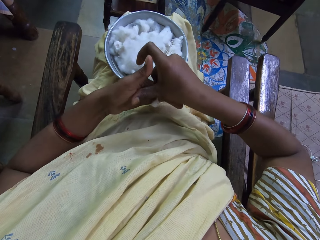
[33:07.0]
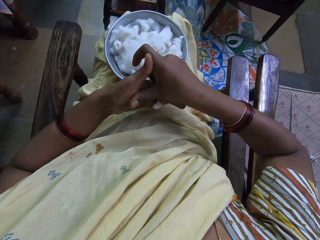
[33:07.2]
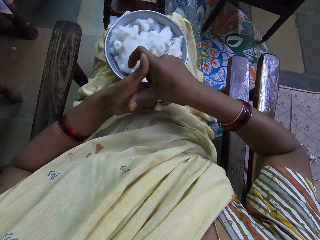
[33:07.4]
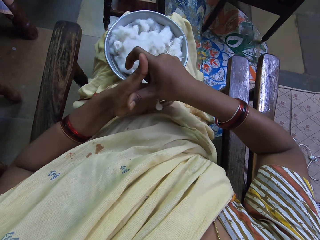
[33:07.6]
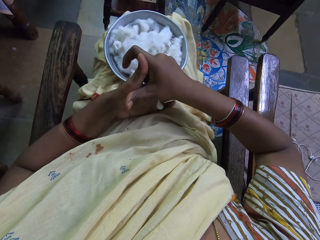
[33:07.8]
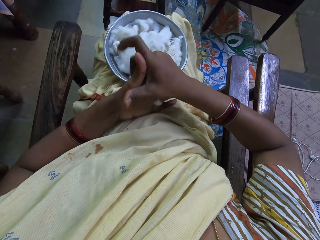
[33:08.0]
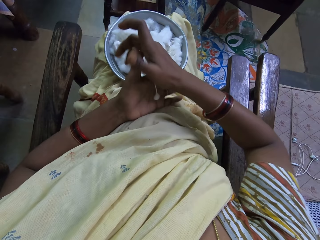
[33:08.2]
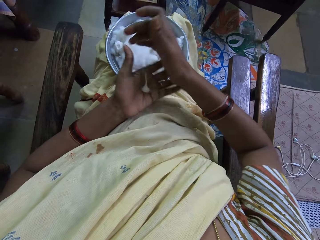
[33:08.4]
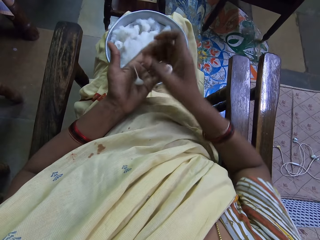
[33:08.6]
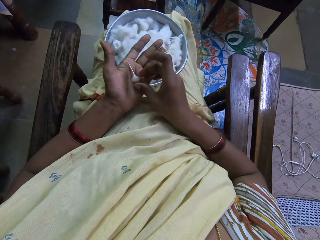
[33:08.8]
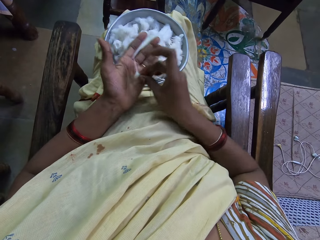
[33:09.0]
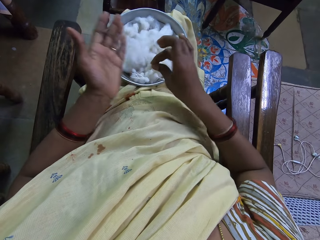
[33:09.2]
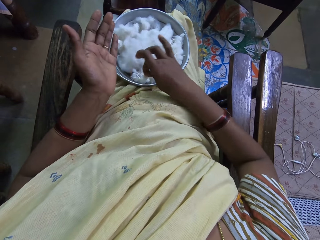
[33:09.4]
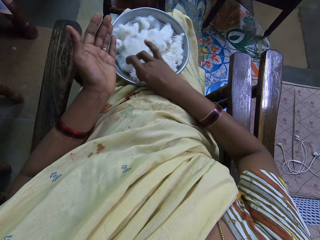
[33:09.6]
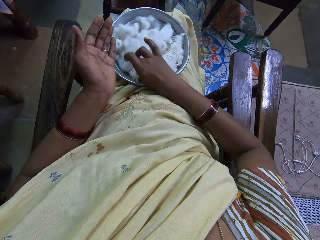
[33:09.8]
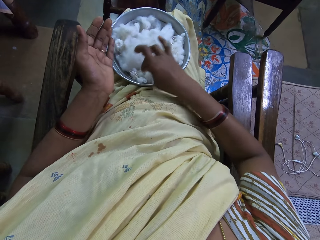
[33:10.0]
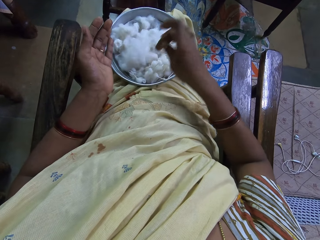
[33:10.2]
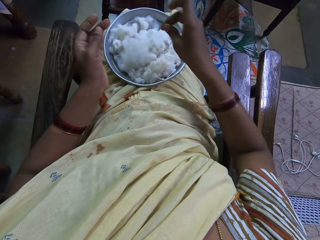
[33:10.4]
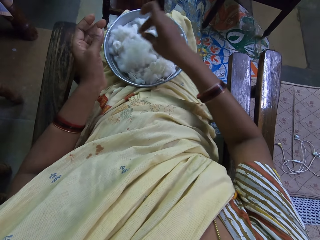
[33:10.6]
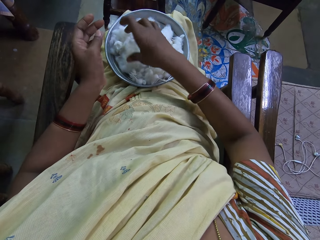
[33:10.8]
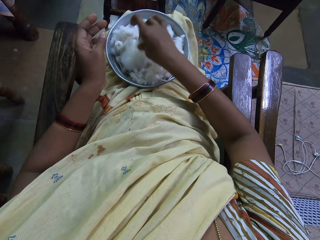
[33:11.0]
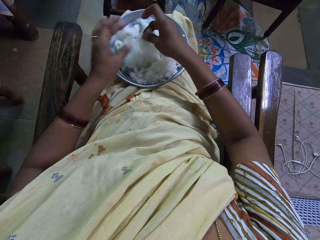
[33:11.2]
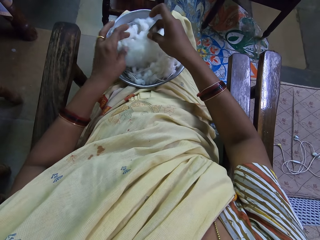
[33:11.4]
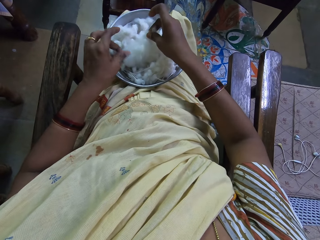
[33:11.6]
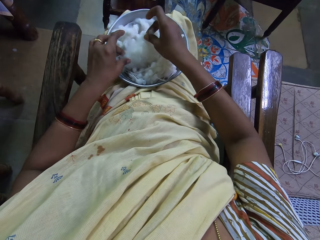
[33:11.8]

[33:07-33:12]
The camera wearer rolls the cotton on her finger. She picks up the cotton thread in the left hand with the right hand. She places the cotton thread in the basin or tray with the right hand. She picks up the cotton from the tray. She holds the cotton wool with the right hand.

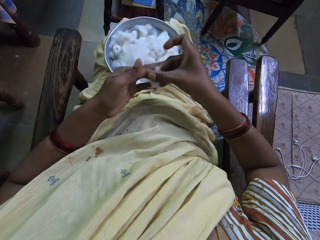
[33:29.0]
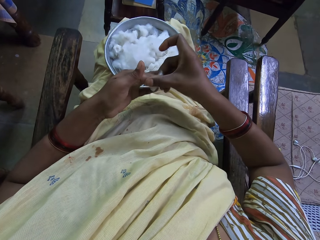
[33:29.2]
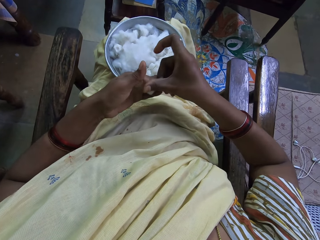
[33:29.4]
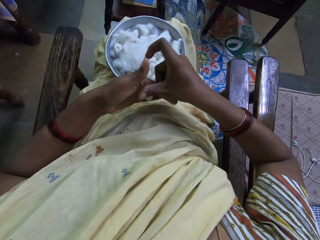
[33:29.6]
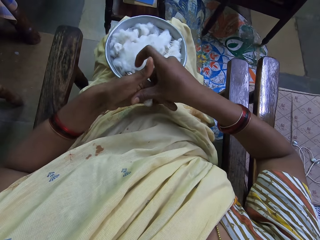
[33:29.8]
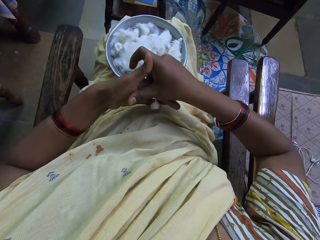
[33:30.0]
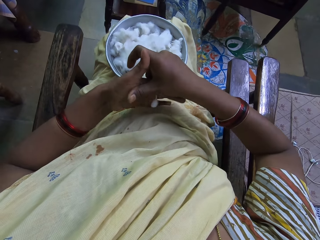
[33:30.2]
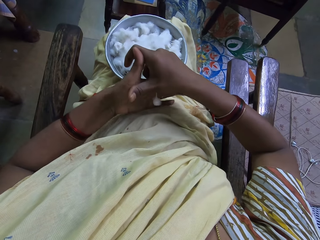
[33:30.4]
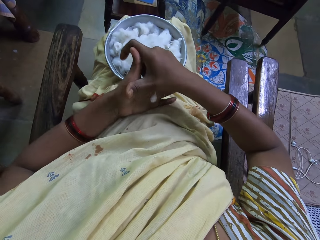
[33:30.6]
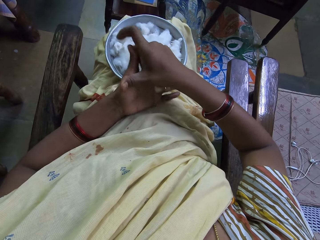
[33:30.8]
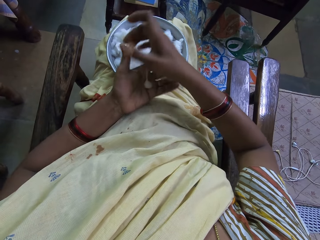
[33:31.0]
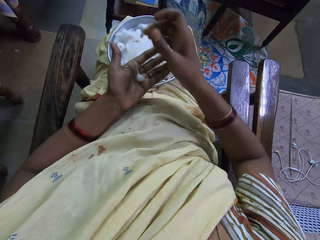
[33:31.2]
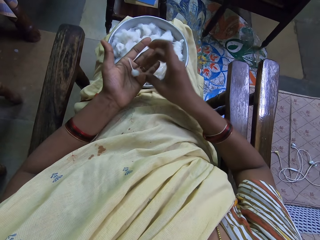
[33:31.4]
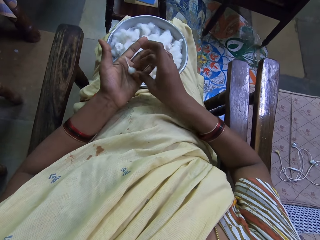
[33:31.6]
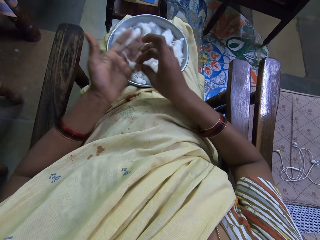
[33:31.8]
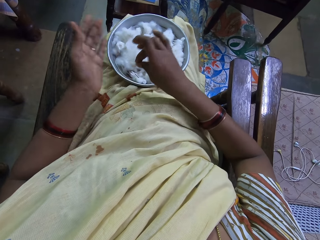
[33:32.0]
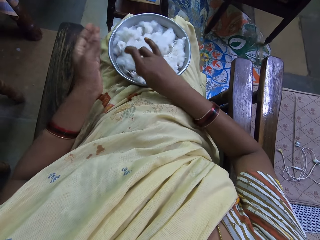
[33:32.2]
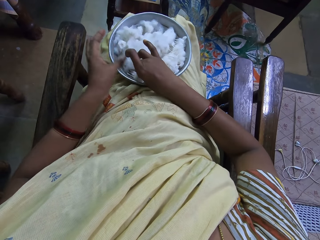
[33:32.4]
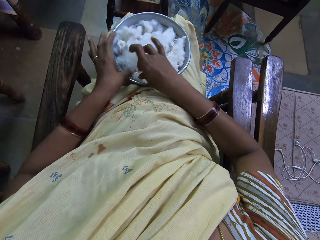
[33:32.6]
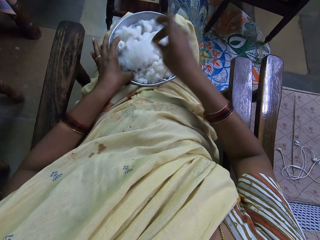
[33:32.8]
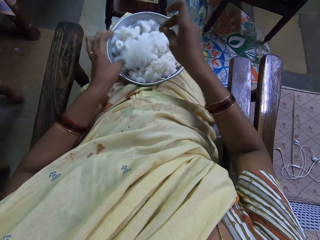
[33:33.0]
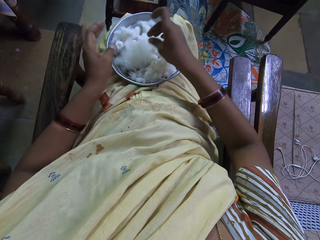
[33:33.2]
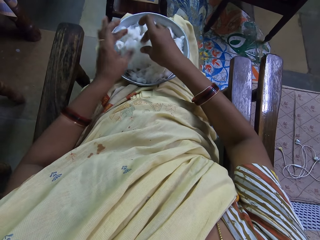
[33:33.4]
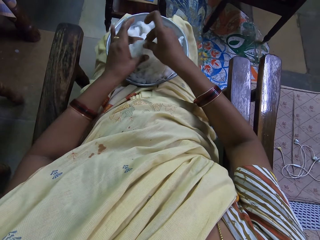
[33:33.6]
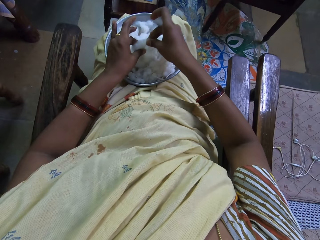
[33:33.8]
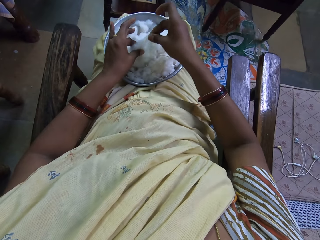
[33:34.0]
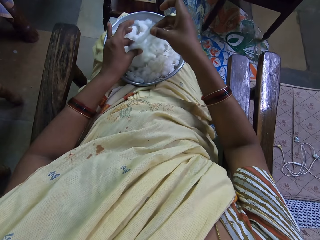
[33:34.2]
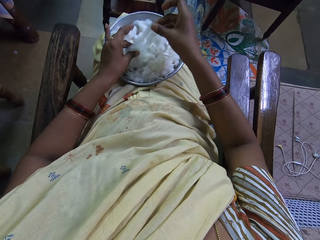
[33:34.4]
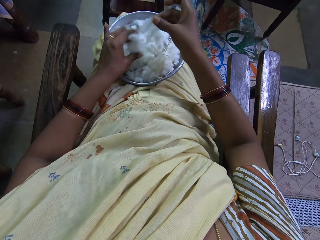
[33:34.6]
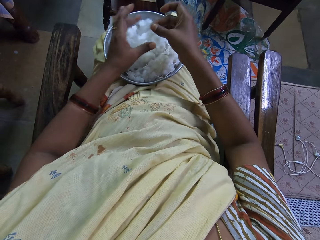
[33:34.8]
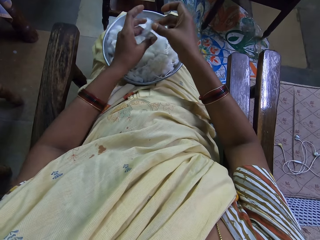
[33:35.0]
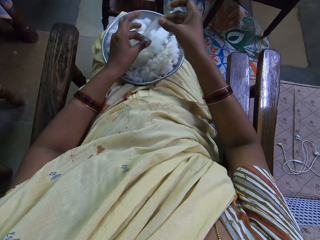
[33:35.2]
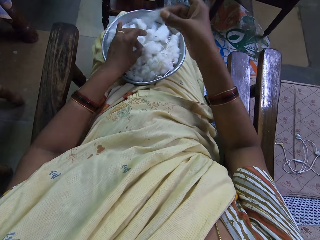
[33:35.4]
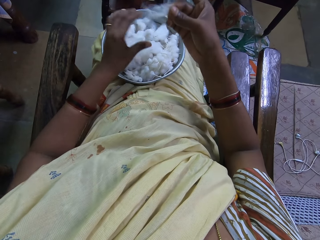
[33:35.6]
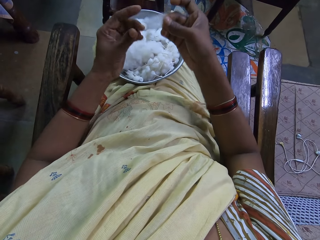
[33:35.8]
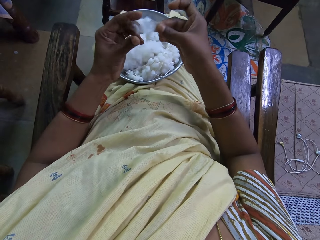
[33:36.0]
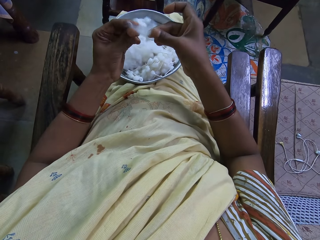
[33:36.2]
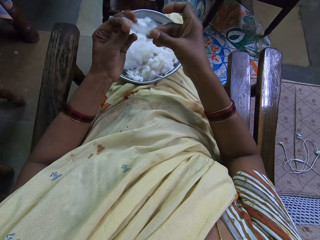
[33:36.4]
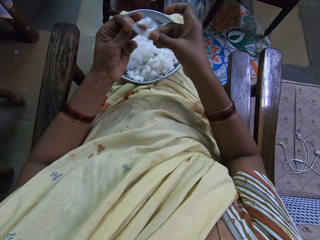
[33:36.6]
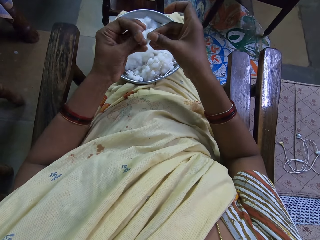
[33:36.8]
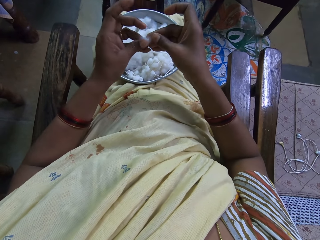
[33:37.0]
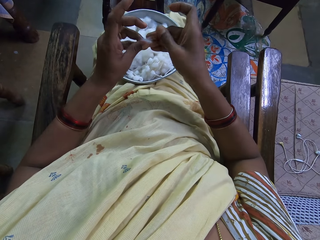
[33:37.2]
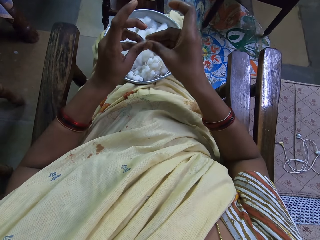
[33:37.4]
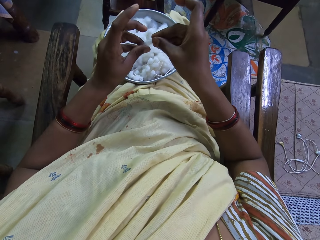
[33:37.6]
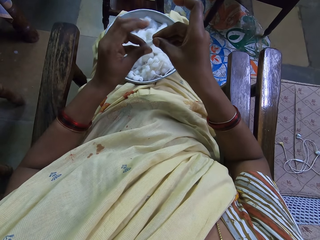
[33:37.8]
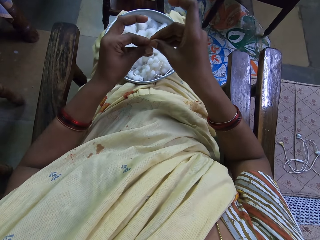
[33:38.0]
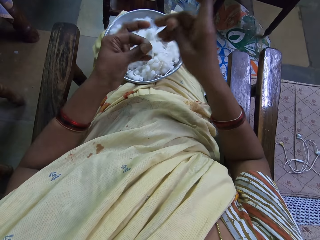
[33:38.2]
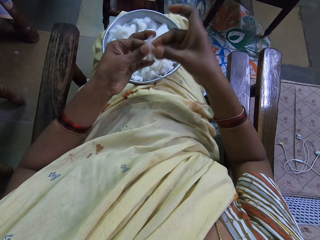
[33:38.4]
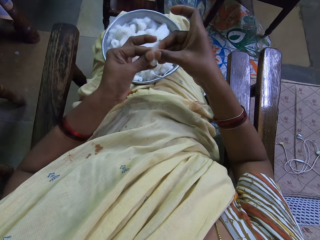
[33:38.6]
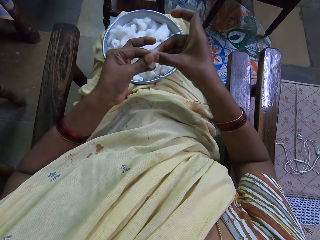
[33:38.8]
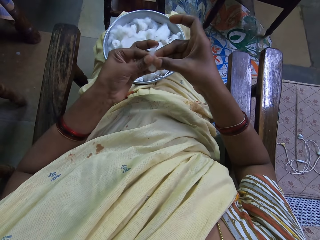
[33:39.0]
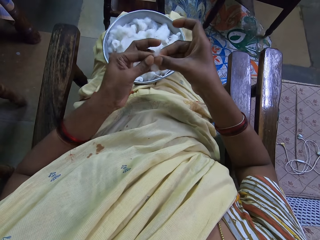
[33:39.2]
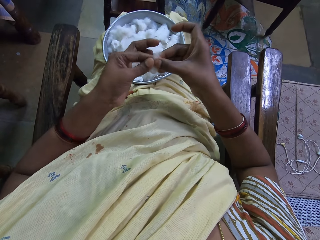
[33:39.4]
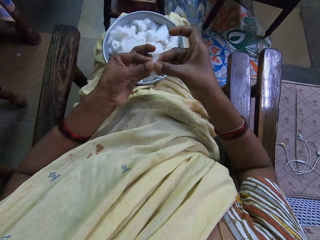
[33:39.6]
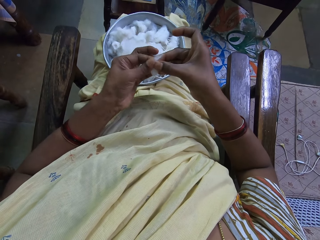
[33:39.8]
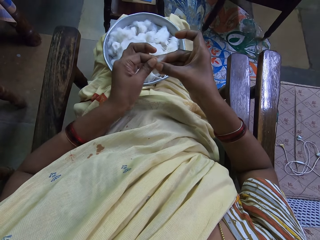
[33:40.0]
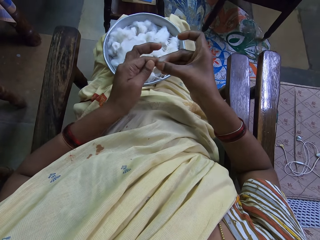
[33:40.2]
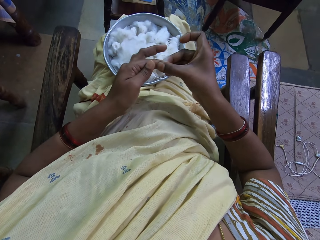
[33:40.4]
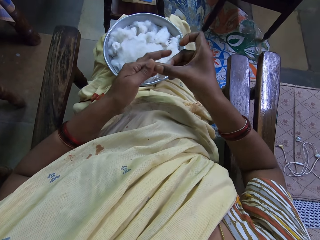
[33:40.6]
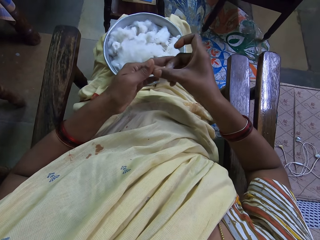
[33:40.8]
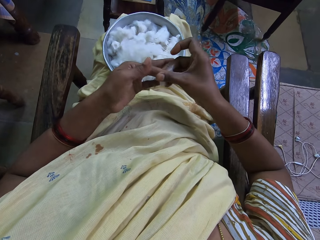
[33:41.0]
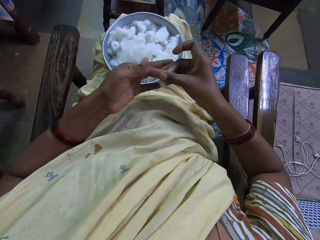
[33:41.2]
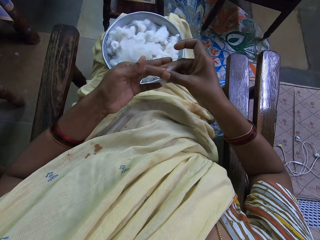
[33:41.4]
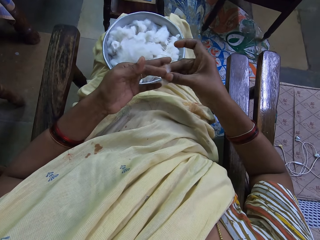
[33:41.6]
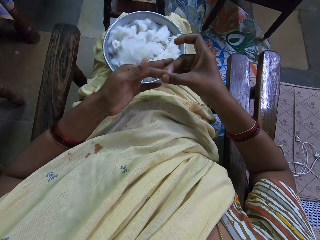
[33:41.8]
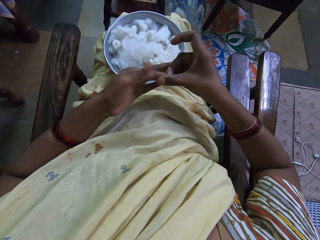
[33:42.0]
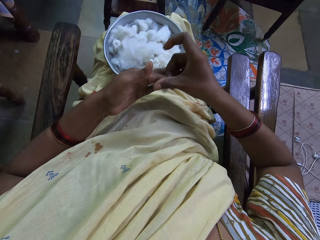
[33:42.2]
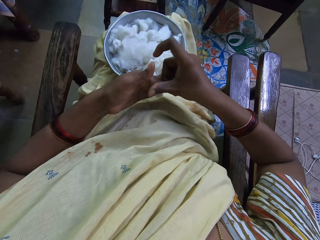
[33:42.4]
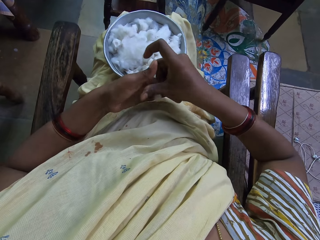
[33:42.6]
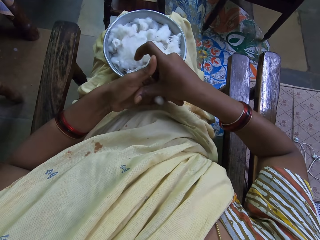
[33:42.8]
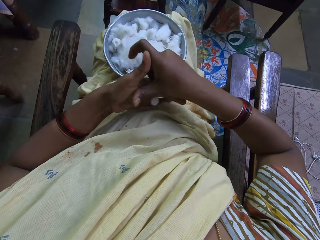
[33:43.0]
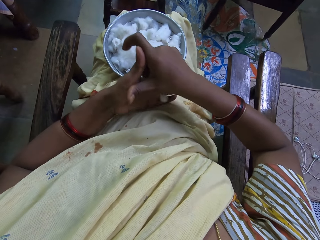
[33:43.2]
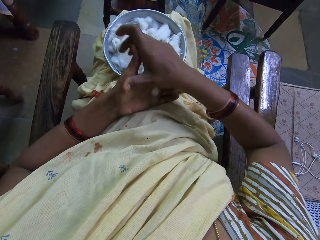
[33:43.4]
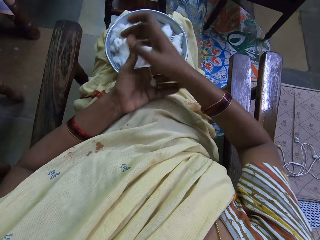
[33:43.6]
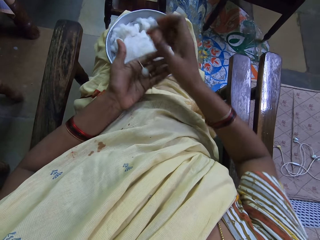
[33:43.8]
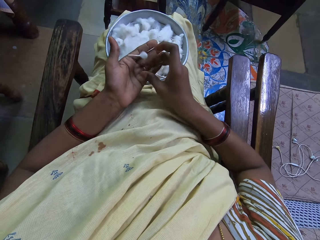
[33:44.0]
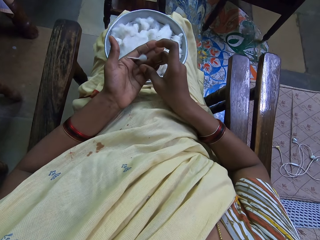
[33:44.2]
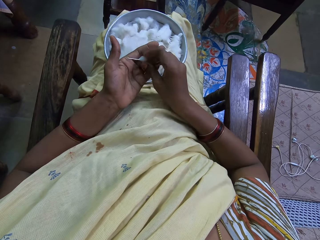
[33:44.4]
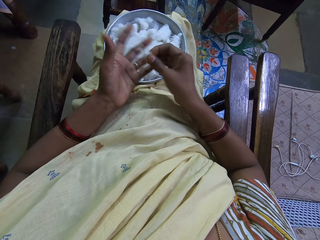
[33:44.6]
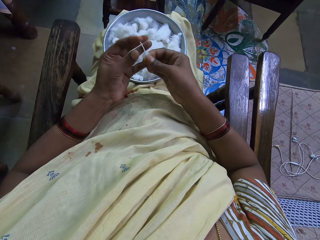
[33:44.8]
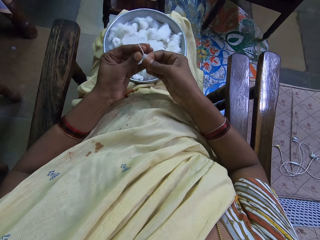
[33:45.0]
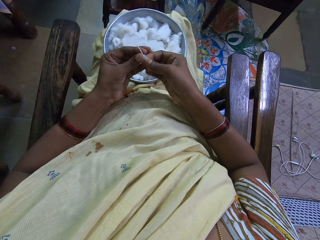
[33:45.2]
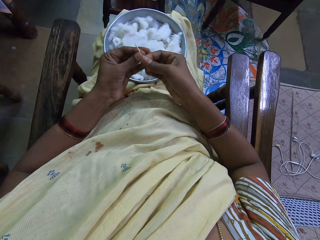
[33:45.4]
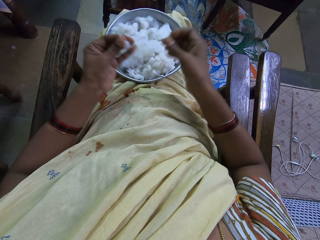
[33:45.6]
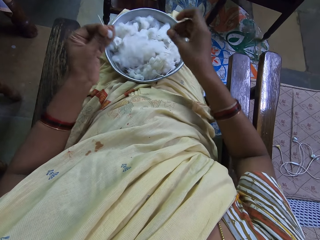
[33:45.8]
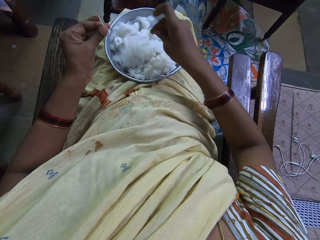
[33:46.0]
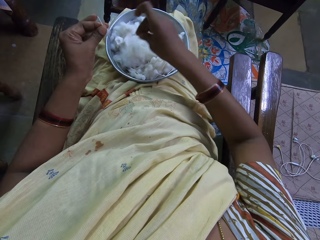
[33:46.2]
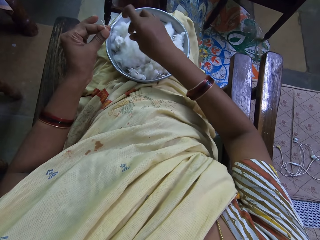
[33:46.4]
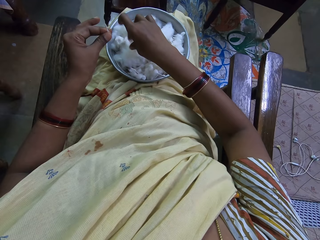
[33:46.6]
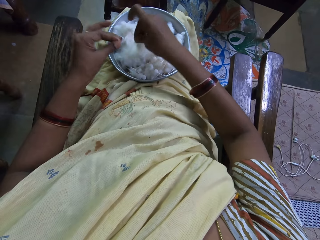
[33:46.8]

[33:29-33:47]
The camera wearer rolls the cotton on her finger. She spins the cotton wool with both hands. She picks up the cotton thread in the left hand with the right hand. She places the cotton thread in the basin or tray with the right hand. She picks up the cotton from the tray. She holds the cotton wool with the left hand. She cuts the cotton wool with the right hand. She holds the cotton wool with both hands. She places the cotton on her finger. She rolls the cotton on her finger. She spins the cotton wool with both hands. She picks up the cotton thread in the left hand with the right hand. She holds the cotton with her fingers. She places the cotton thread in the left hand with the right hand.
